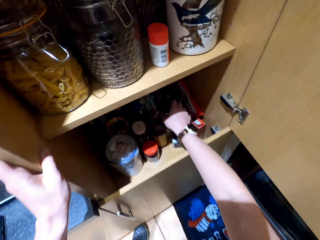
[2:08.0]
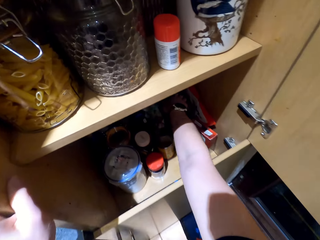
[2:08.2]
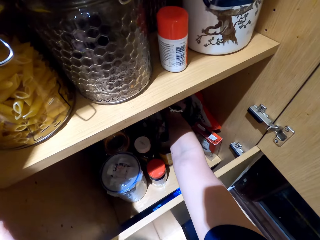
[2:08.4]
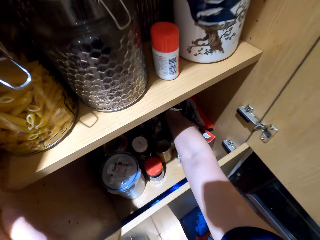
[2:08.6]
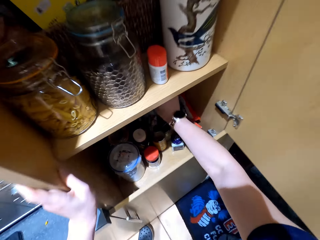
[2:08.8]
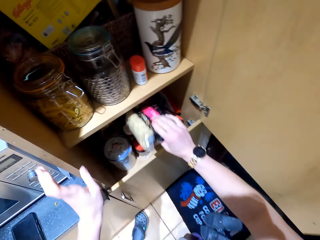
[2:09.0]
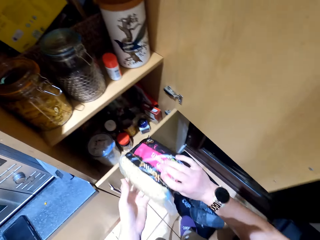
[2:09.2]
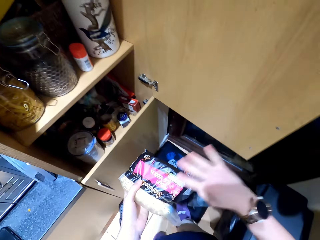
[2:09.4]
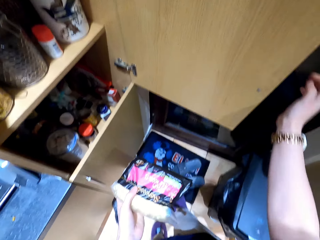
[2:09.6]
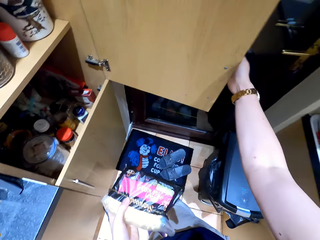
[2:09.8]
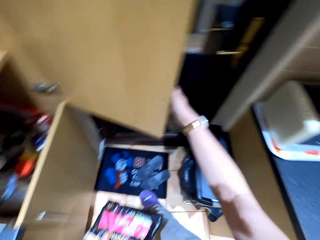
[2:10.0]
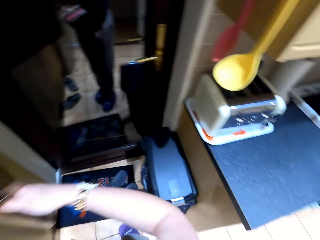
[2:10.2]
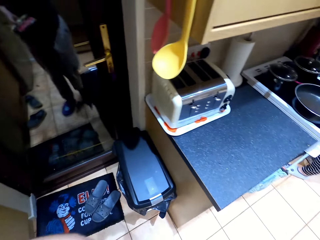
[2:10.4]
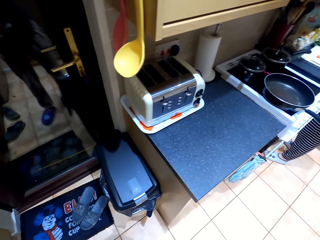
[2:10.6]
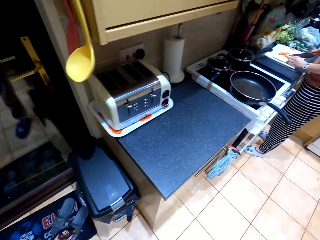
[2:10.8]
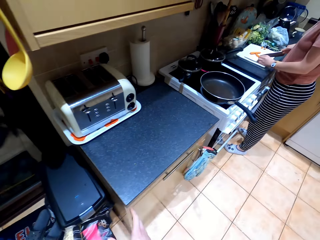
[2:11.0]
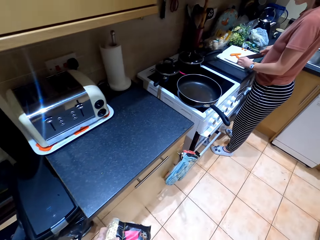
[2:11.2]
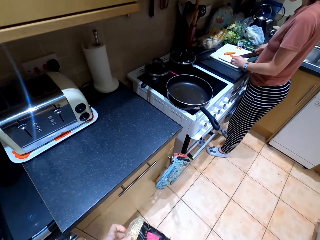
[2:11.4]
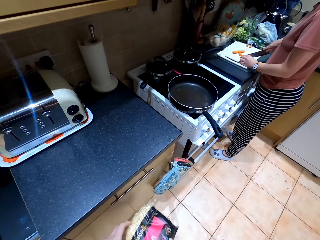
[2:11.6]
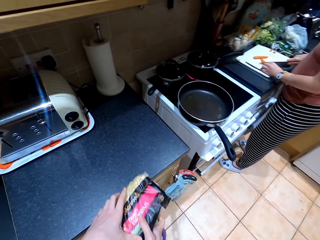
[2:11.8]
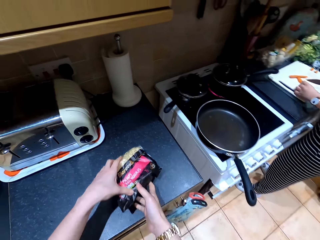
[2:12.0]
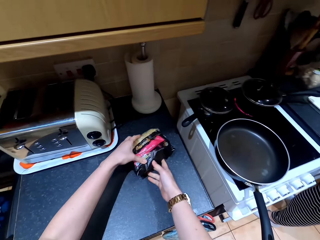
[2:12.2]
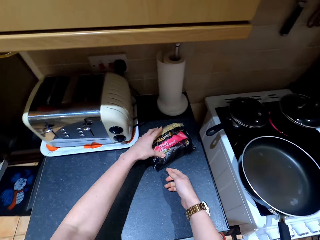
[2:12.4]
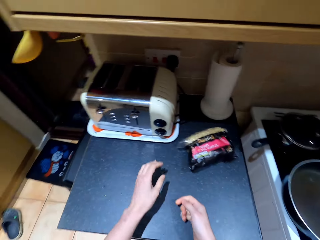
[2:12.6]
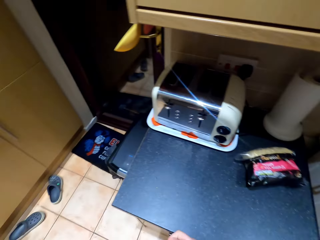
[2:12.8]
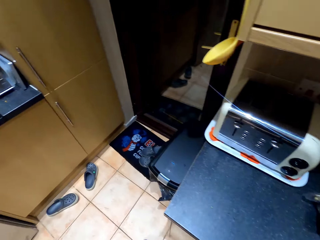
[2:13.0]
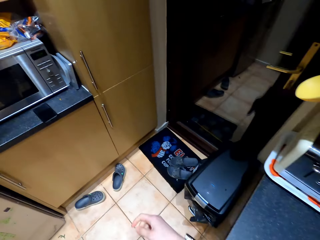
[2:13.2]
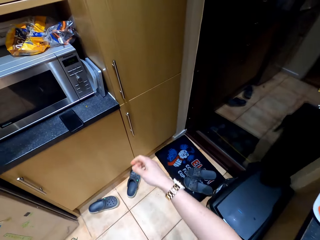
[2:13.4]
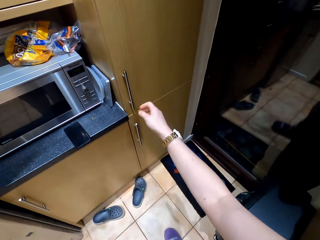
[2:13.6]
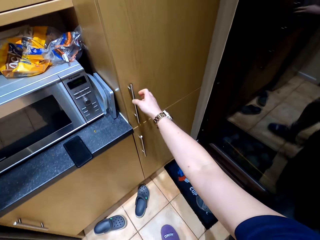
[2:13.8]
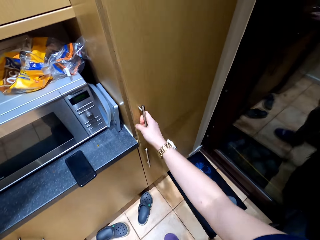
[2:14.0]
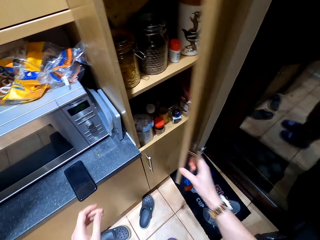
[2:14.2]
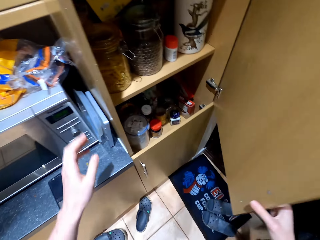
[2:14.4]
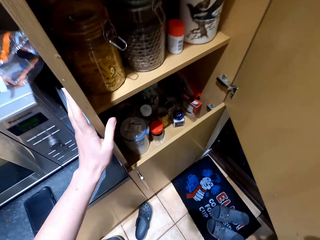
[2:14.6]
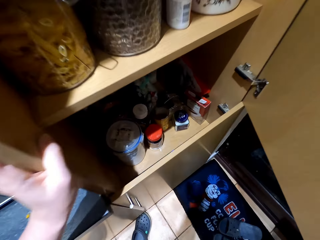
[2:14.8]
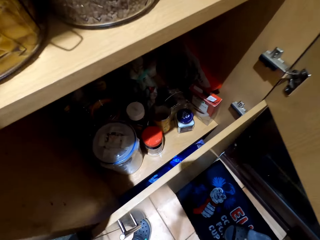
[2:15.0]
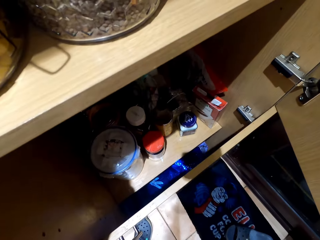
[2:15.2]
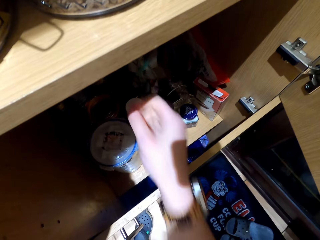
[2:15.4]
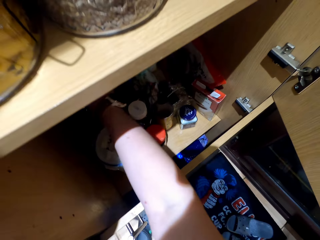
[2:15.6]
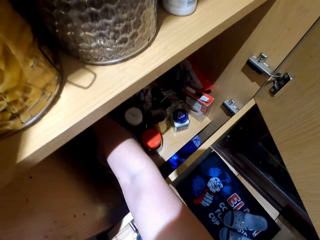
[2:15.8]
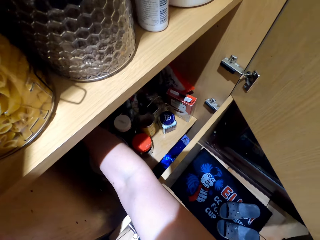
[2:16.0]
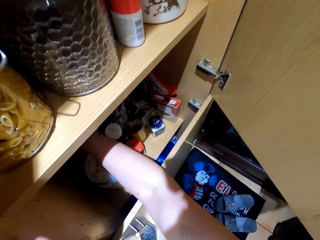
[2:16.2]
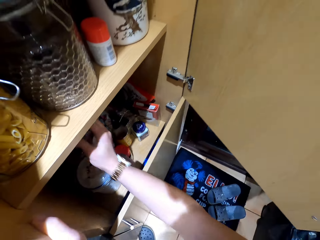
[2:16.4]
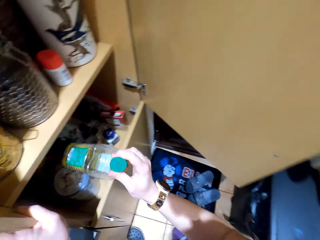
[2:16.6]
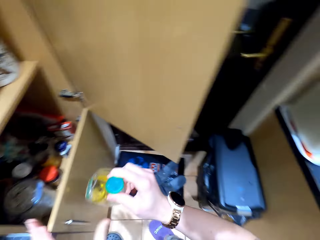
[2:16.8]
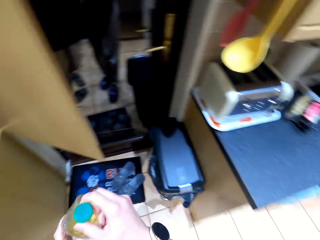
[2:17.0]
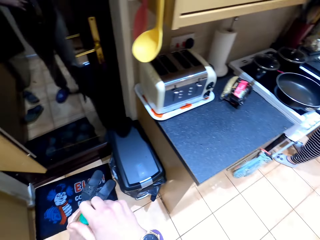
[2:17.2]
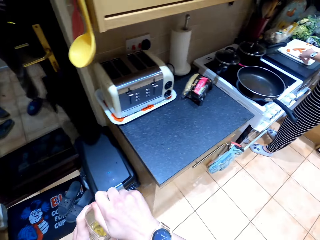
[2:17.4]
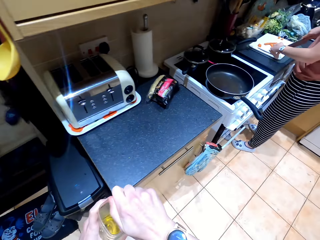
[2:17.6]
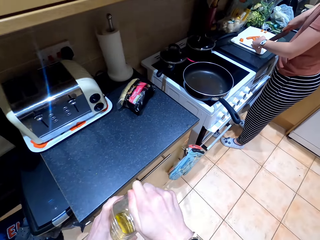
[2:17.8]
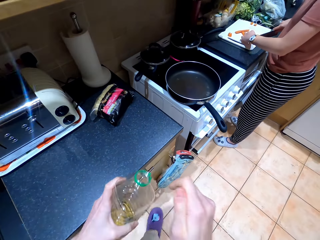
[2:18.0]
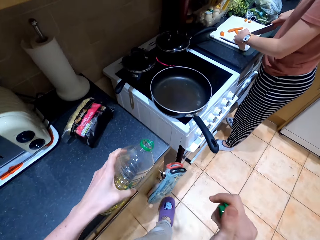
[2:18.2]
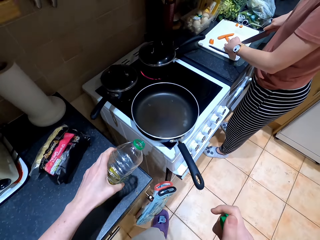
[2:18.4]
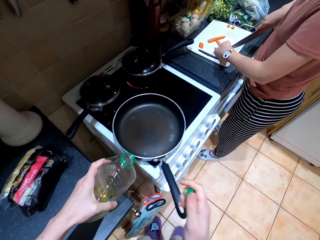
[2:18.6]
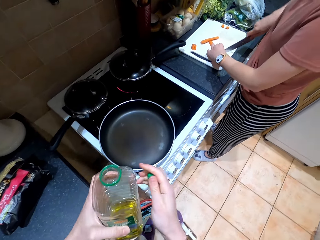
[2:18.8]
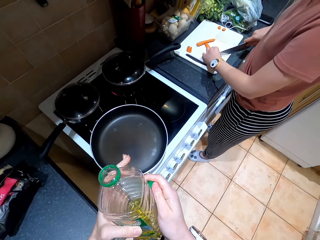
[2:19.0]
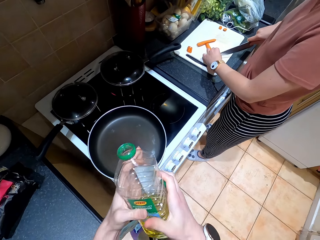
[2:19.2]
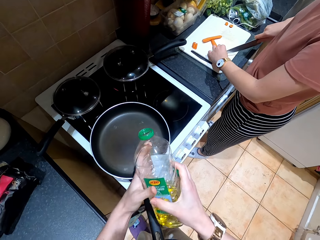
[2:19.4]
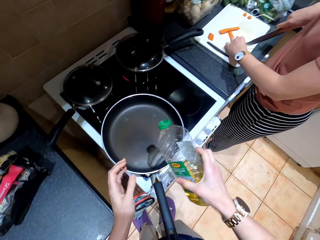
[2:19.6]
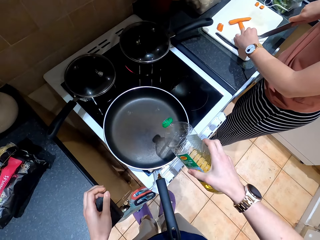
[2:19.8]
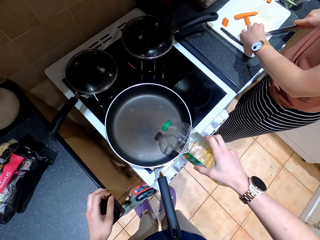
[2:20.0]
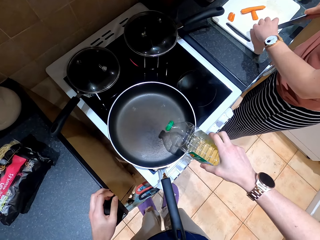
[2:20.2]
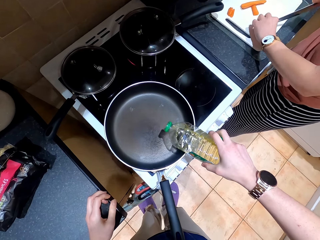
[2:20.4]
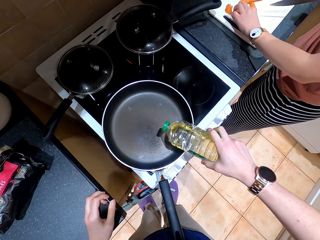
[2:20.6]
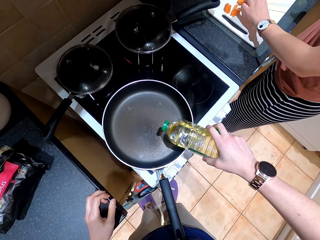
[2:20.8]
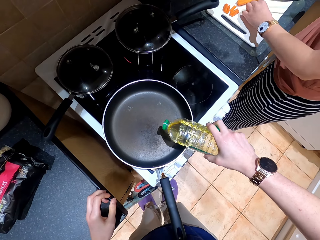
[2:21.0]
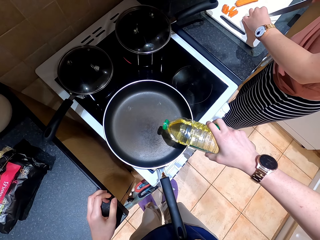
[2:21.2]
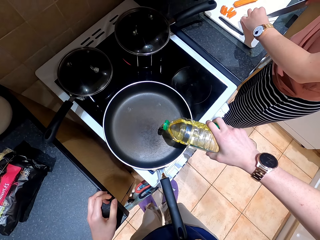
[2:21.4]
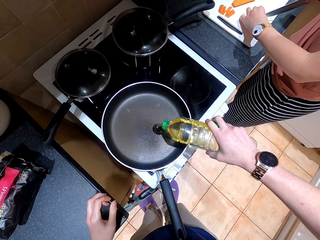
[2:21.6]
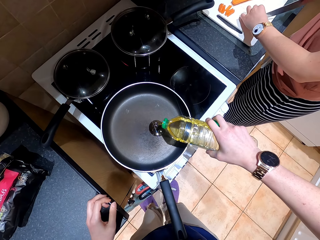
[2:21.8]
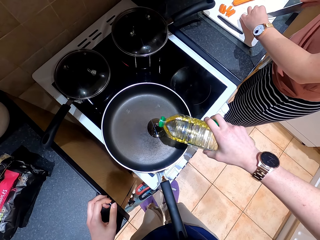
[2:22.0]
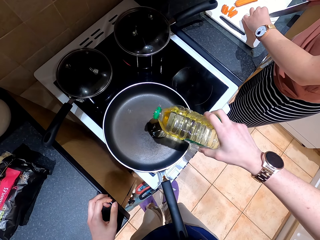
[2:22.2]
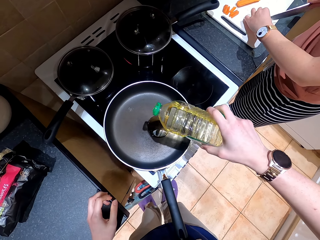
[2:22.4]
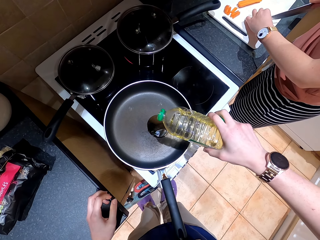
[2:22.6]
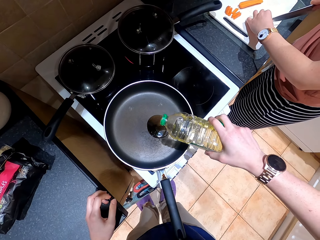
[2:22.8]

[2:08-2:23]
The camera wearer picks up something from the drawer. They place the something on the other hand. They close the drawer. A person cuts carrots on the chopping board. The camera wearer puts the something on the kitchen counter. They open the drawer. They pick up a bottle of oil from the kitchen cabinet. They place the bottle of oil on the other hand. They open the lid. They place the bottle of oil on the other hand. They pour the oil in the cooking pan.

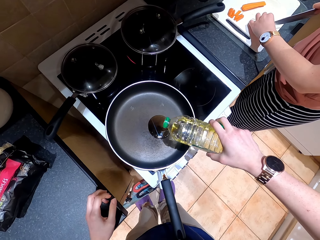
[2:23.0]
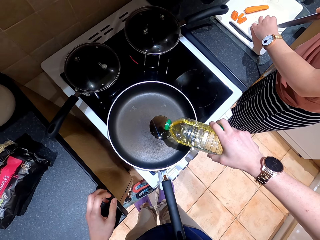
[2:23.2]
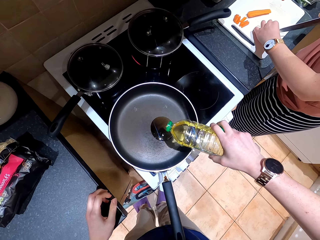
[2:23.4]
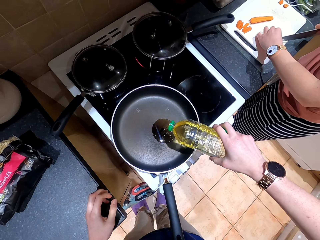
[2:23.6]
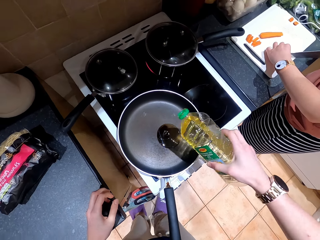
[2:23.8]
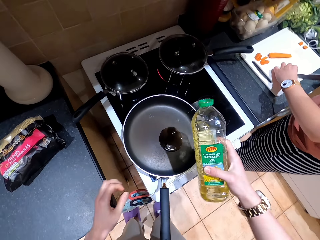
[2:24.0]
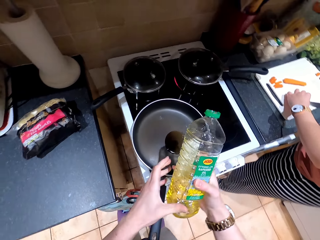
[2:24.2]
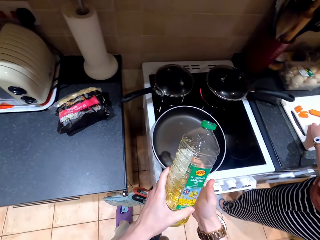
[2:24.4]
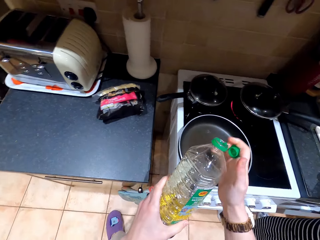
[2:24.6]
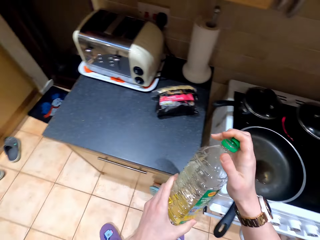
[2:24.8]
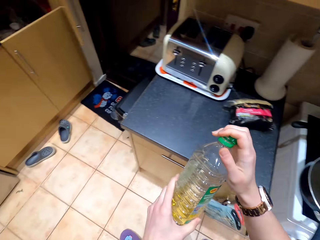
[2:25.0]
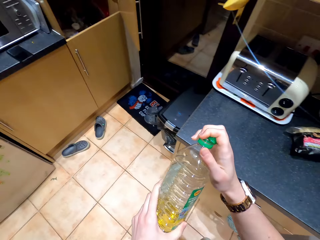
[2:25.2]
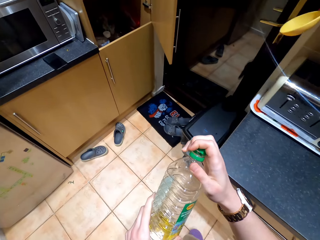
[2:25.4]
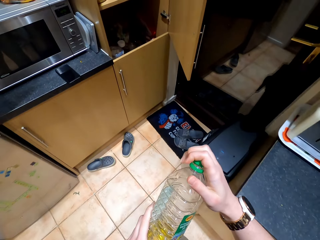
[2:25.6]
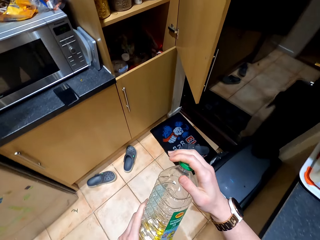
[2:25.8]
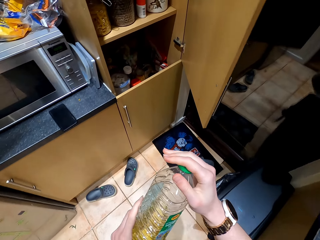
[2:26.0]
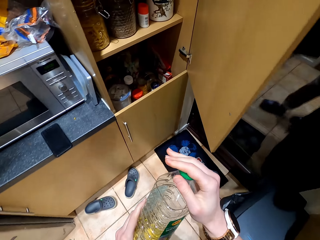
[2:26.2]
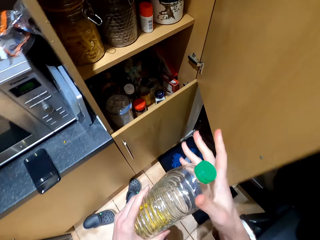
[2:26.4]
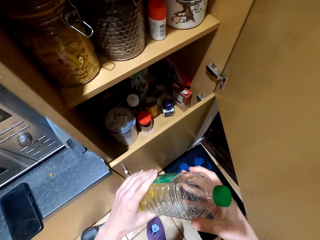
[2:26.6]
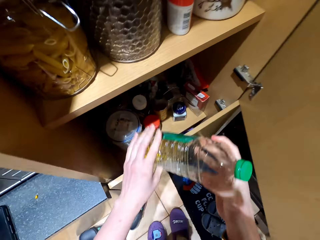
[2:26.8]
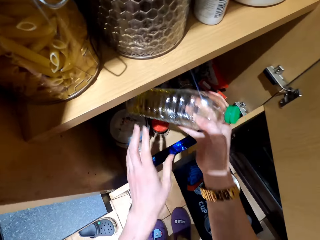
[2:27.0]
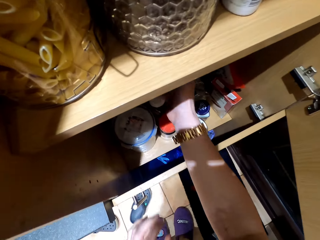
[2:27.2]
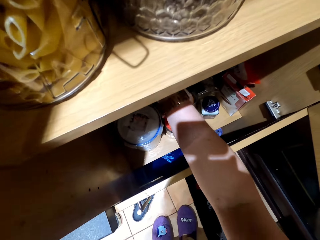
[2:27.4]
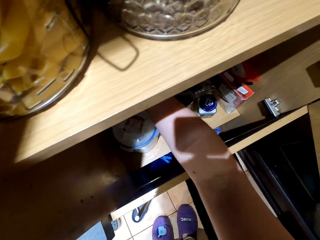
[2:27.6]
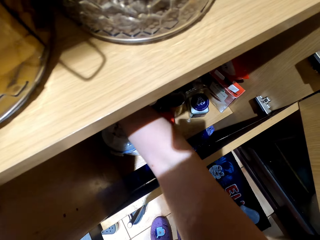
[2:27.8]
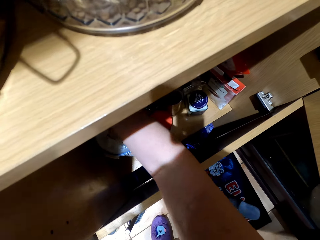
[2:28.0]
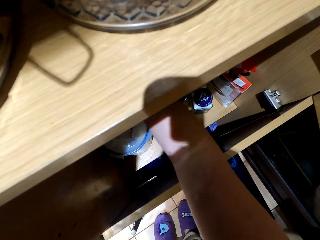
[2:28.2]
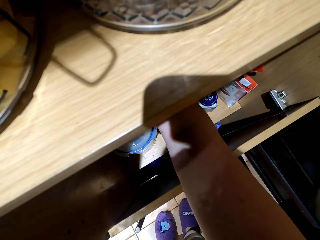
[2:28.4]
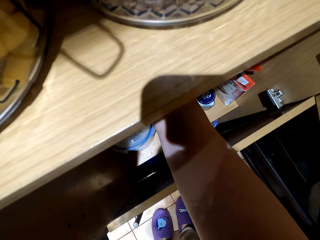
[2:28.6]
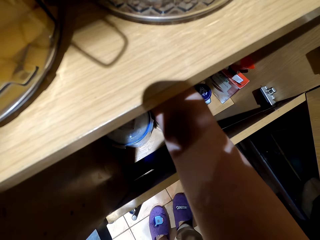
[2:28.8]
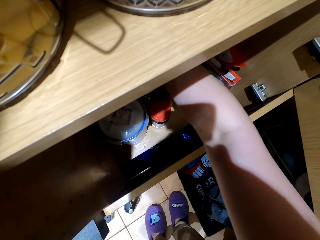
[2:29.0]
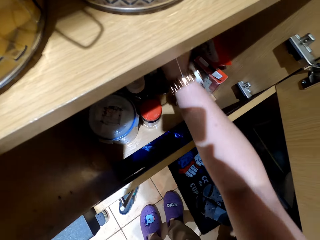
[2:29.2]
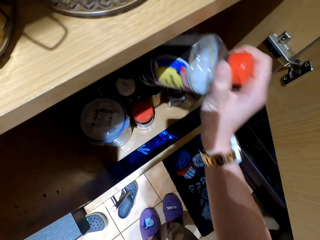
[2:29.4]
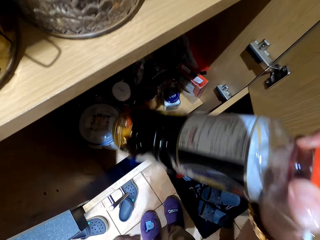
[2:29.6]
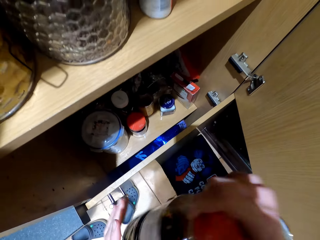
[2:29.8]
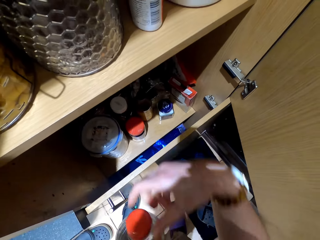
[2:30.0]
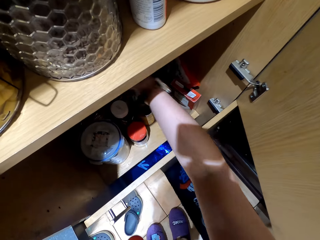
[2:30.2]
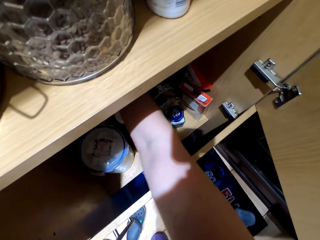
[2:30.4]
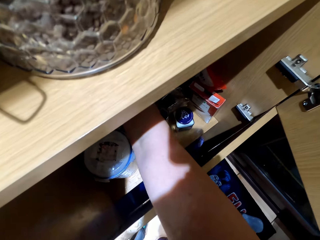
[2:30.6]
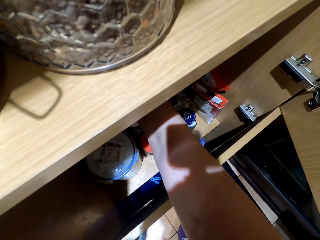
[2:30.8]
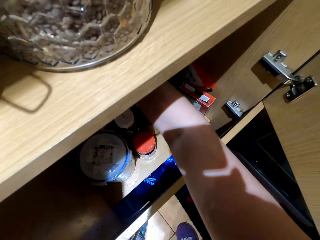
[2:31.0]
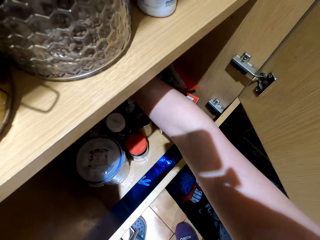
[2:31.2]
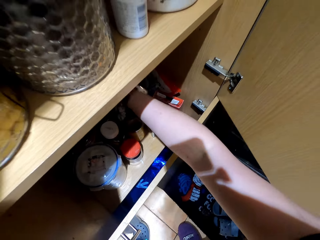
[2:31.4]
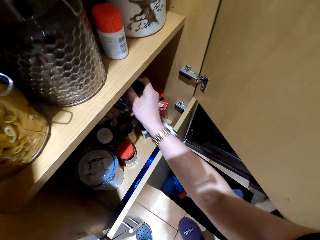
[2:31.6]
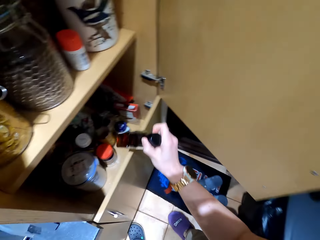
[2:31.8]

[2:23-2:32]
The camera wearer places the bottle of oil on the other hand. They cover the bottle with the lid. They walk around the kitchen. They place the bottle in the kitchen cabinet. They pick up something from the cabinet. They place the something on the other hand.
